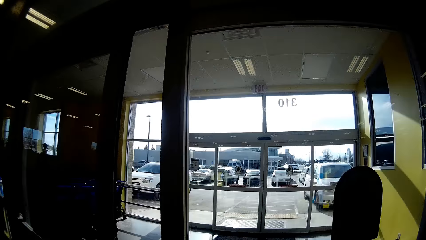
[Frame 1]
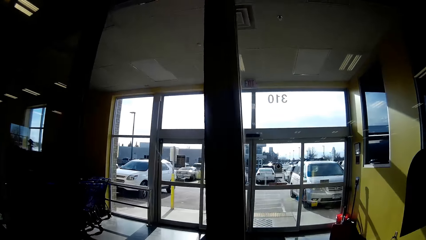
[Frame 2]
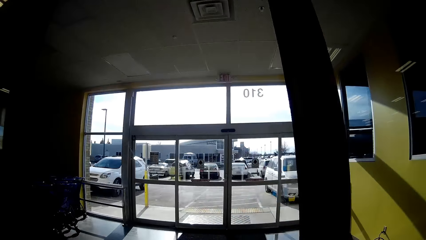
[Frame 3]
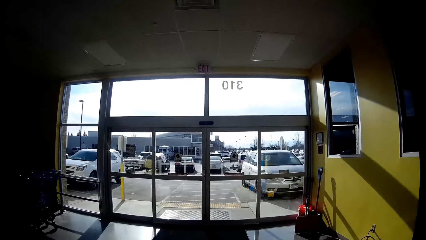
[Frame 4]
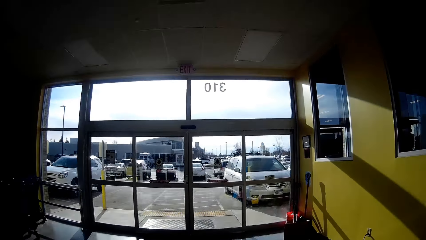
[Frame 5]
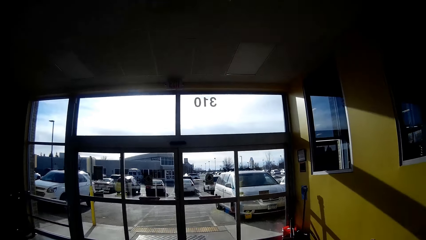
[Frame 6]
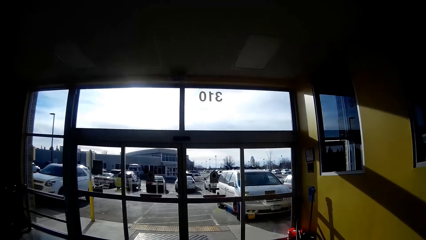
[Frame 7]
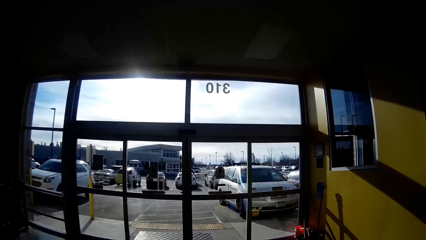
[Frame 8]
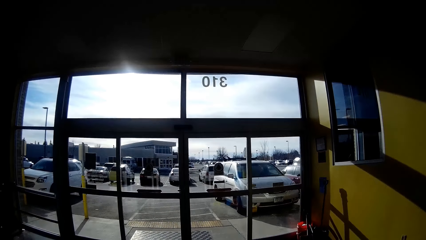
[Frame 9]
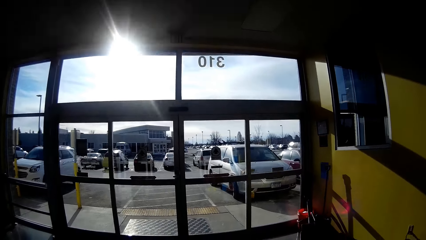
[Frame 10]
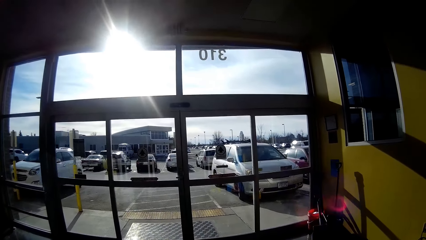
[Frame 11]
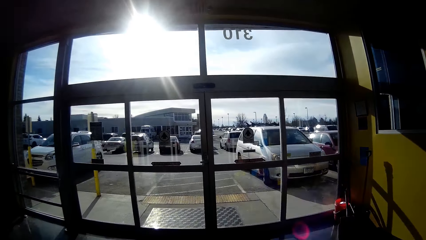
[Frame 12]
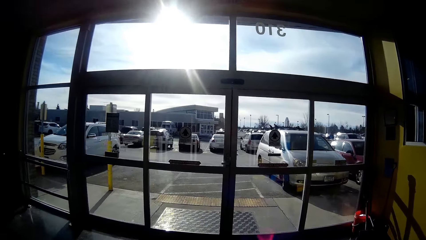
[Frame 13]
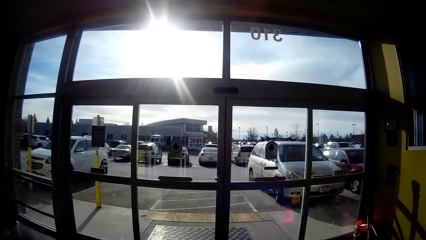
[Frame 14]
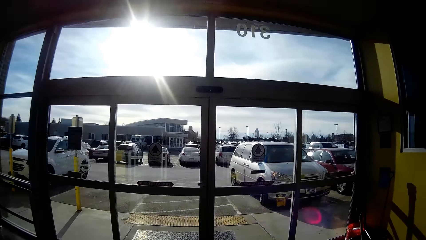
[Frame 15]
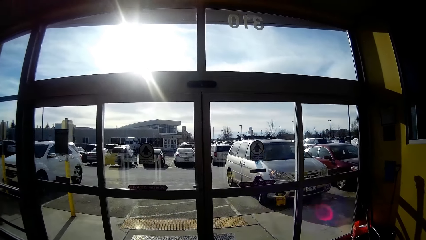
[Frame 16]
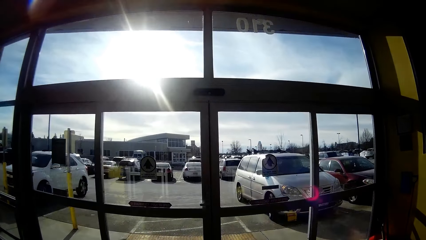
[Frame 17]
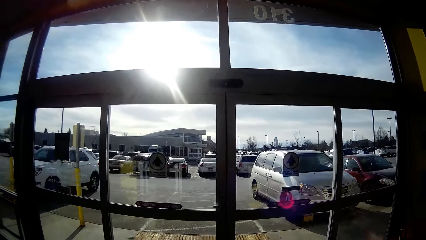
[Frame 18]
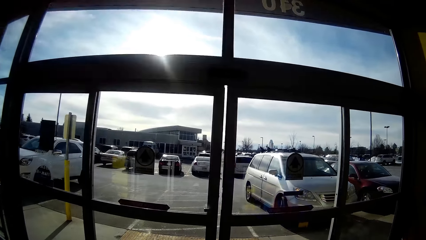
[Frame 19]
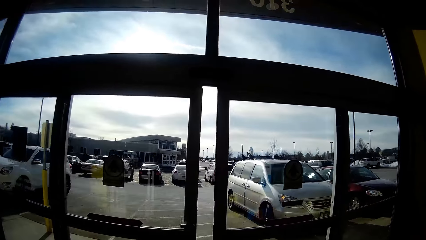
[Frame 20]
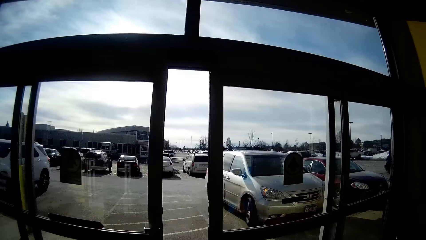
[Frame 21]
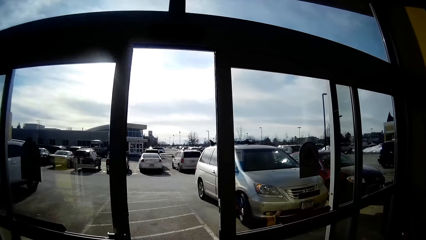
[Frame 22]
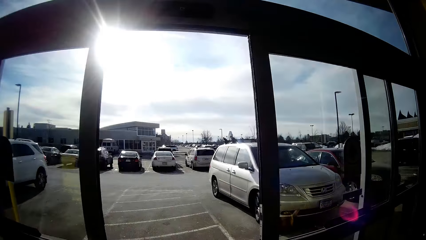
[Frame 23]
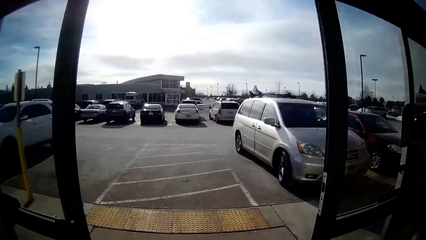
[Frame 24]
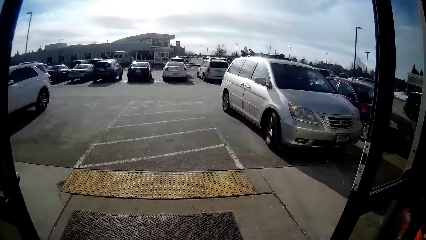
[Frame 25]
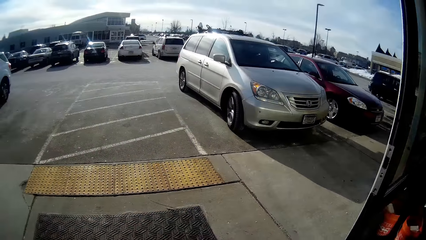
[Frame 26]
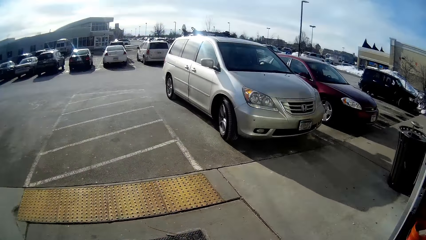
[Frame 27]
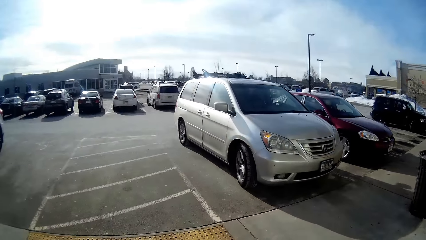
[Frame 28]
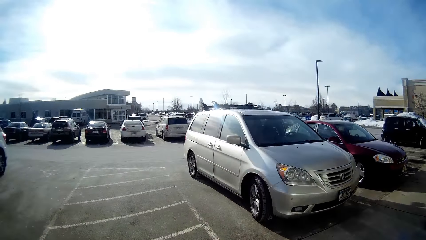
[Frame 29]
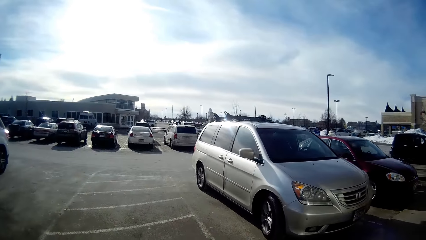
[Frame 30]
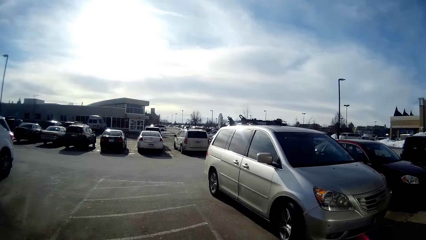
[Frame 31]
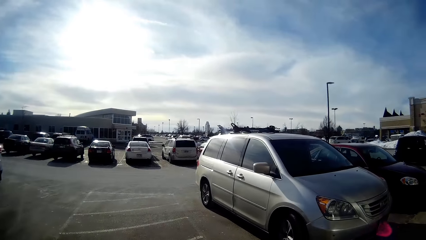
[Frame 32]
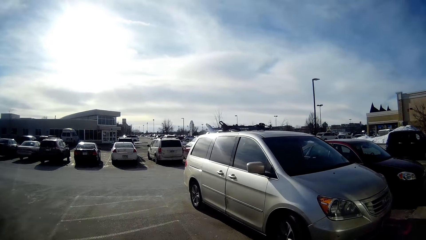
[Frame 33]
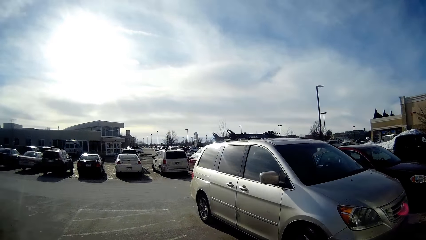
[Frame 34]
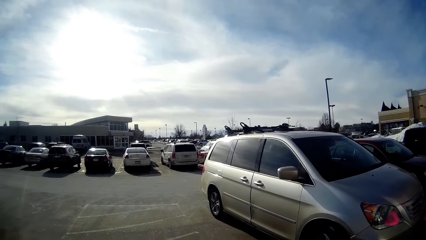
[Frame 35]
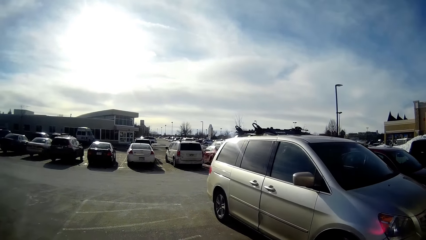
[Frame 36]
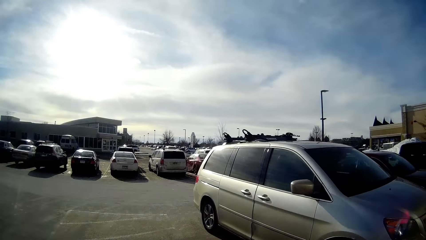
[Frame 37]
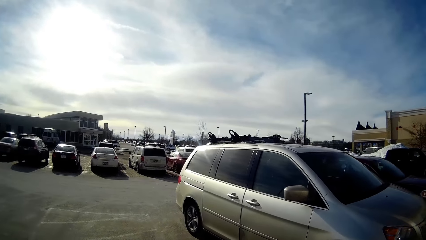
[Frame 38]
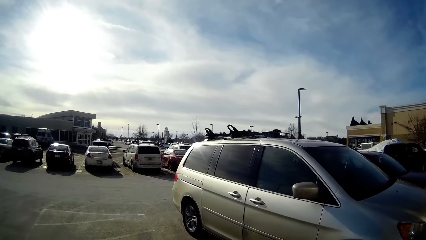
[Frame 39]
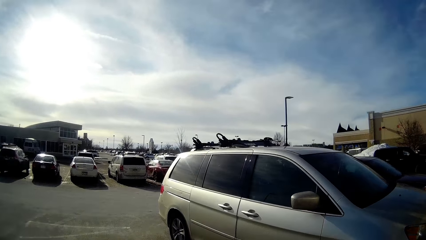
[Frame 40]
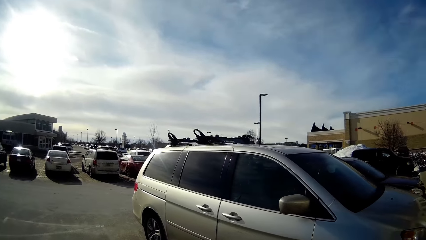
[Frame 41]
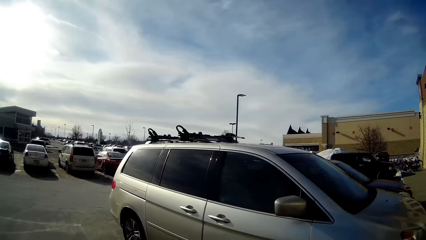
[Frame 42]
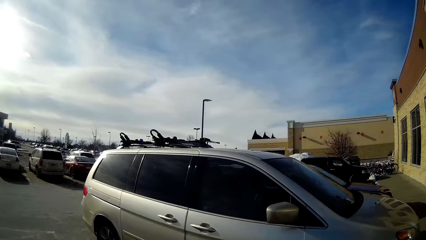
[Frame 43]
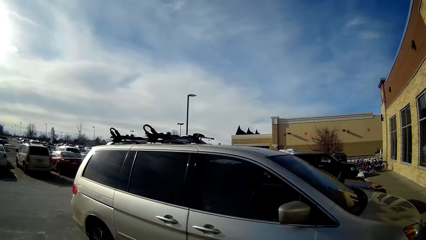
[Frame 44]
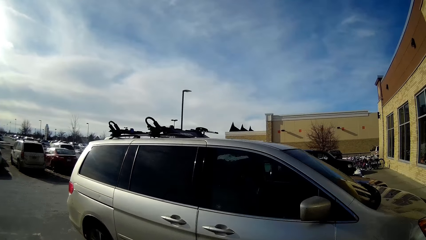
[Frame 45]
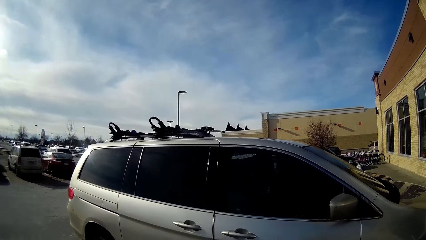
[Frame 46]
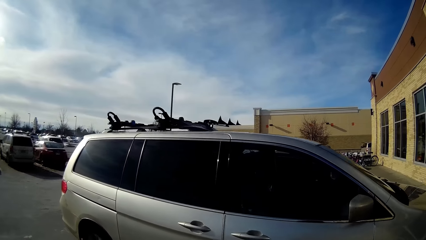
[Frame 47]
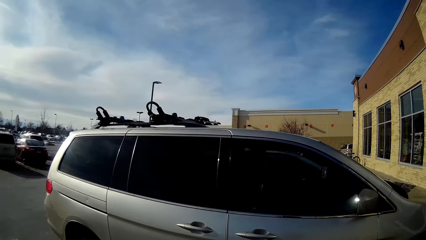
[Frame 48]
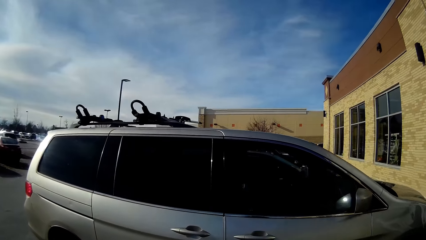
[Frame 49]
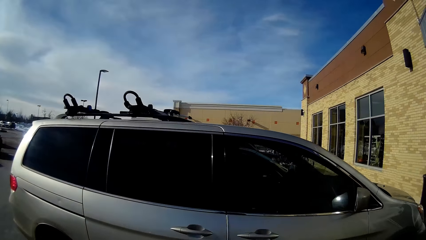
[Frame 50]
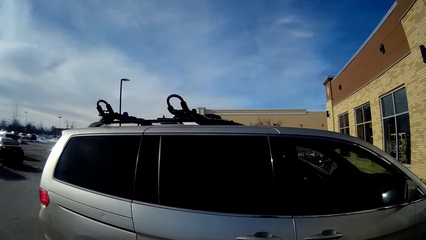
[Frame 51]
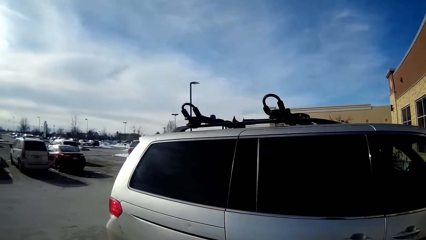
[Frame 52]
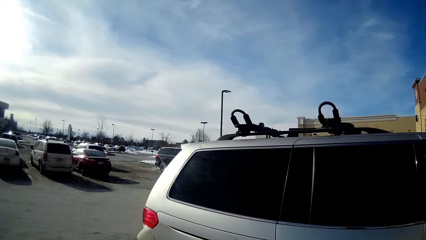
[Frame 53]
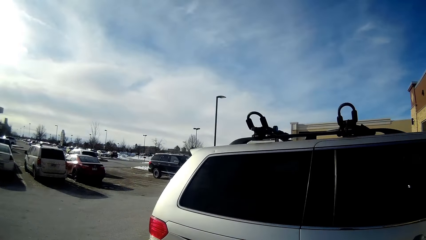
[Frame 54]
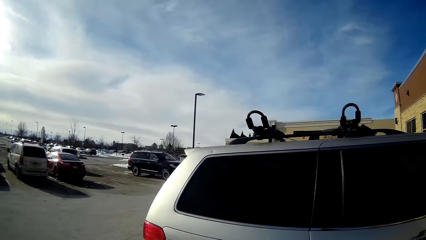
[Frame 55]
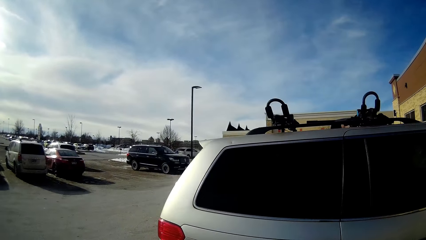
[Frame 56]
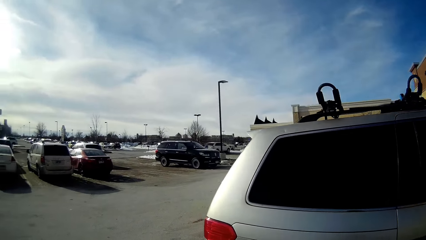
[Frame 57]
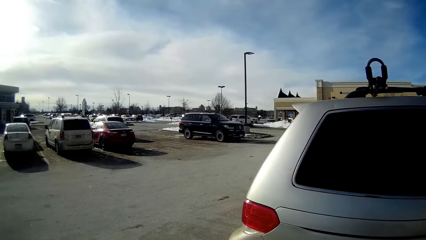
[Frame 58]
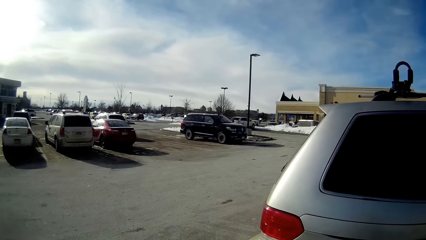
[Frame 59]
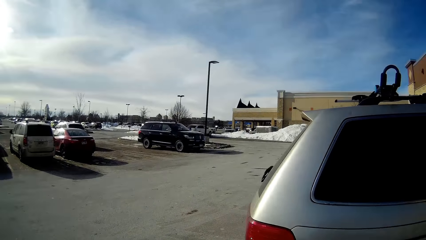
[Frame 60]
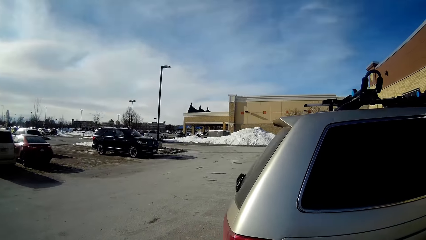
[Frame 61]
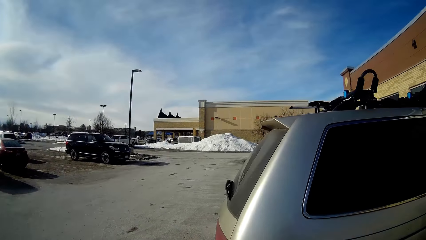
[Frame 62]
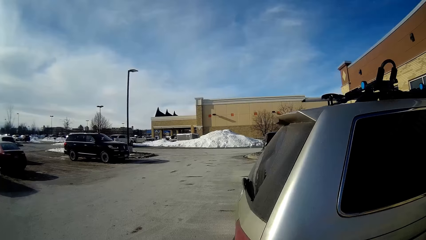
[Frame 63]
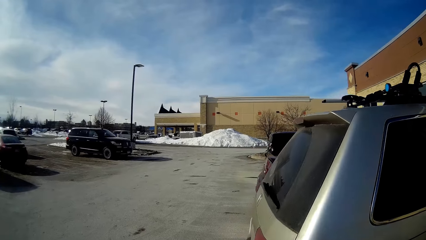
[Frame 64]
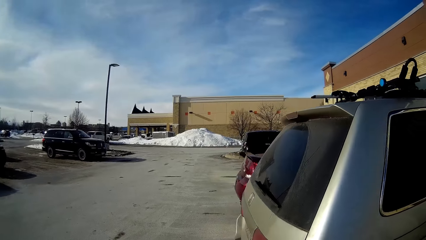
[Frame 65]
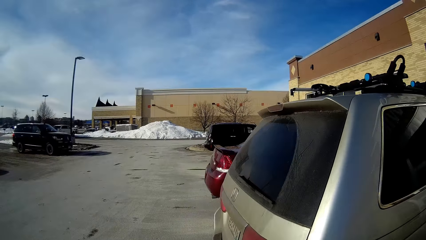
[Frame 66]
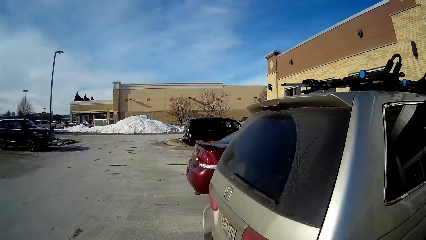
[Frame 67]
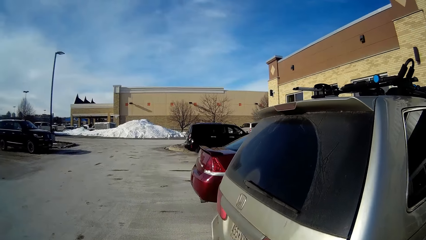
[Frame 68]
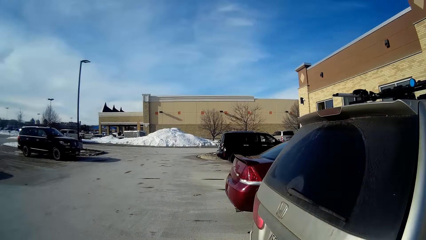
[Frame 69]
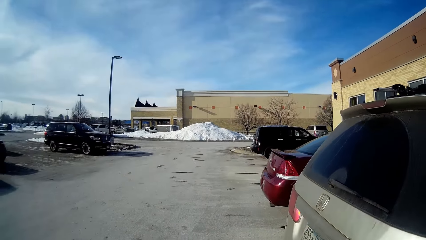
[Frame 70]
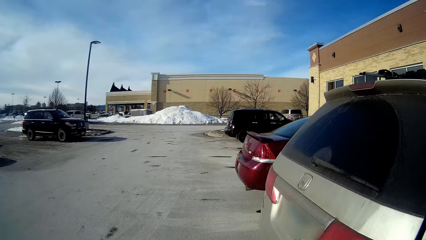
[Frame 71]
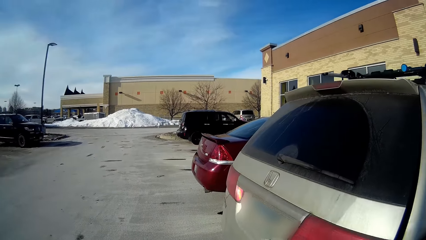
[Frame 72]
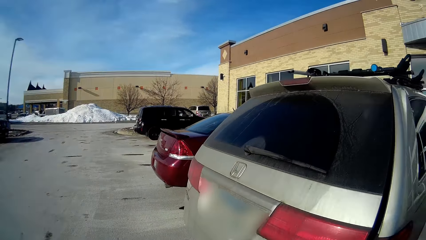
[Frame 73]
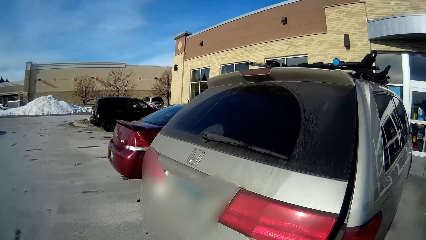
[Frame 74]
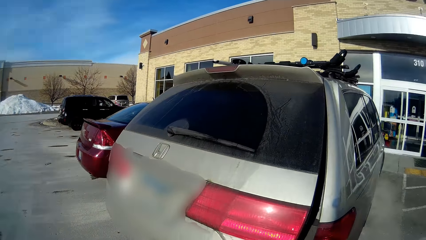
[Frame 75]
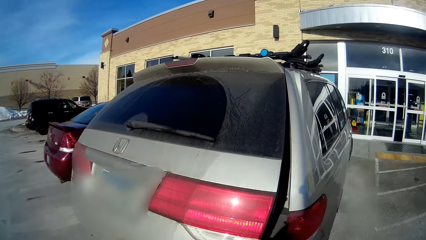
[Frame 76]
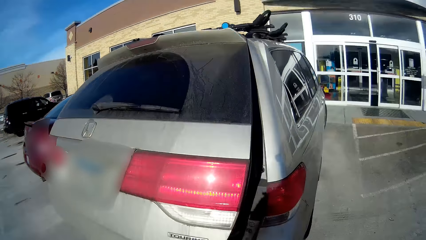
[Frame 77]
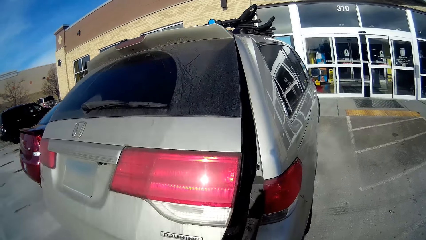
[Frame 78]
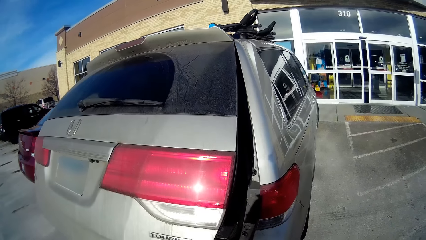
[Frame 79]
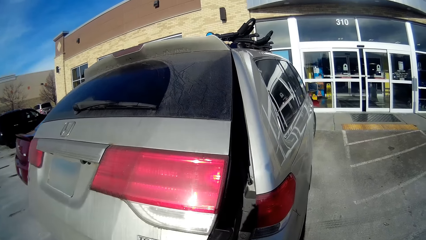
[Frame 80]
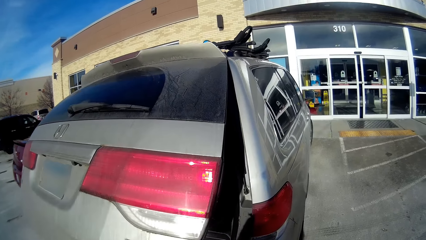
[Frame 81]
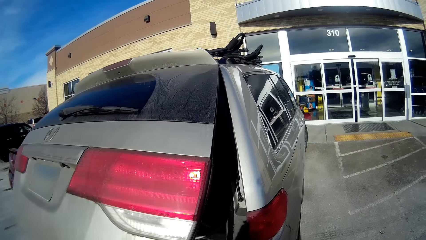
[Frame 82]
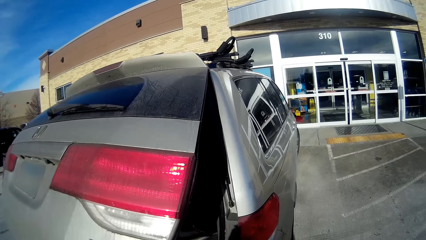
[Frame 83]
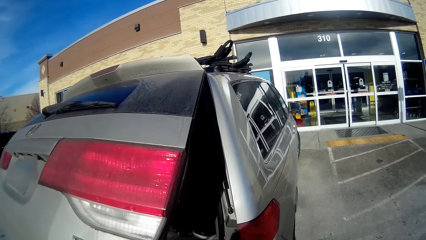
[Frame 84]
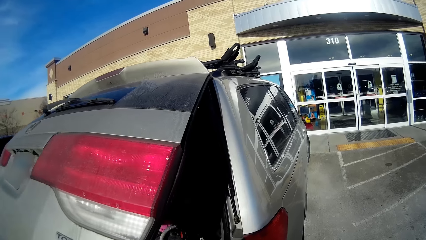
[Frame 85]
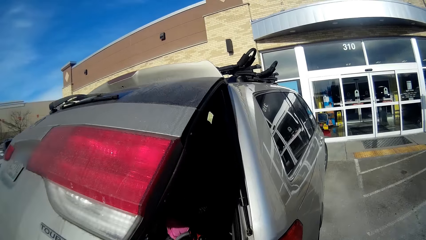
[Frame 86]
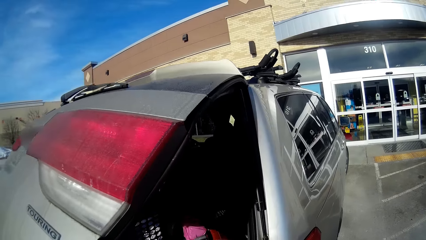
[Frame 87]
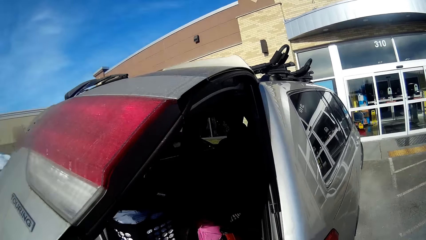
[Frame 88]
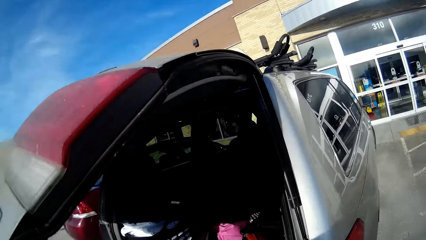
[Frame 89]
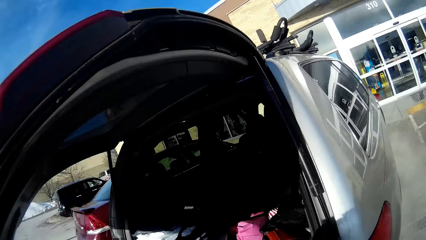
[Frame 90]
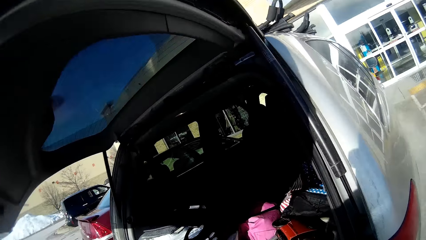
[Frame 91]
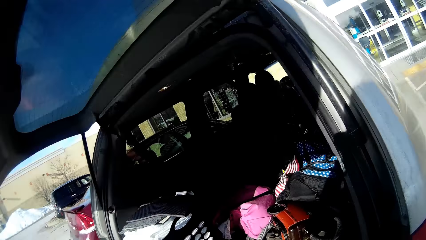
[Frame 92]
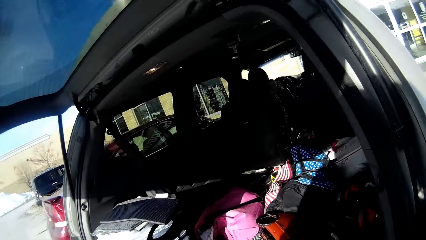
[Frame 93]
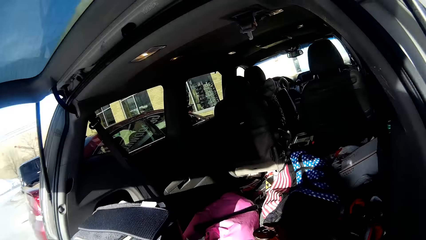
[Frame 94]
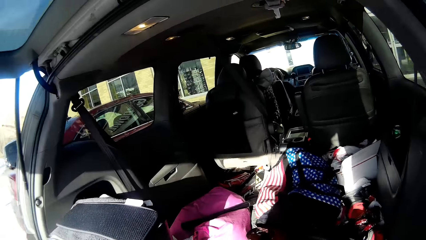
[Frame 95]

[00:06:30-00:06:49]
The camera wearer opens a door. They open another door, get out of the house, and walk towards the car. They open the back door of the car. They open the car boot.
